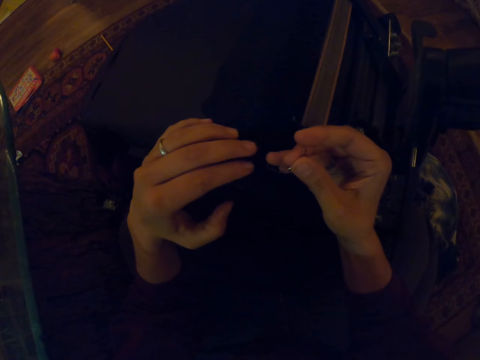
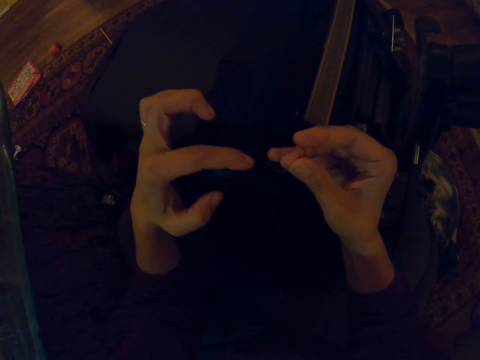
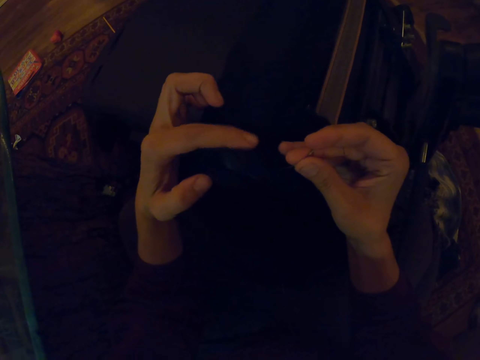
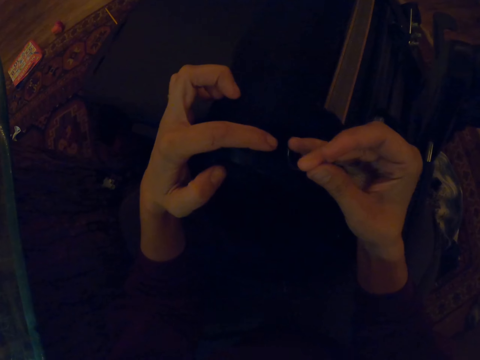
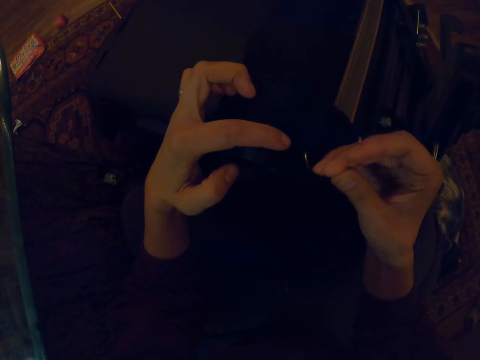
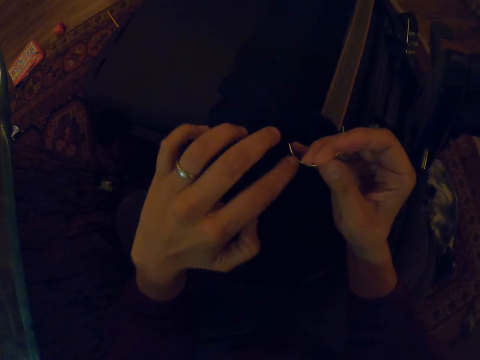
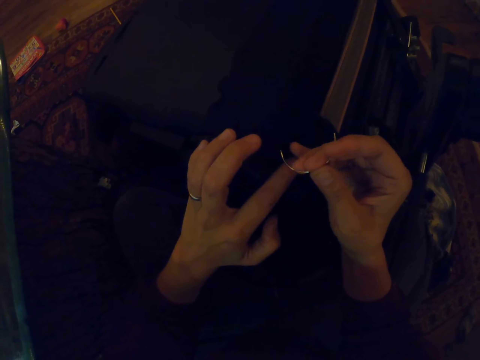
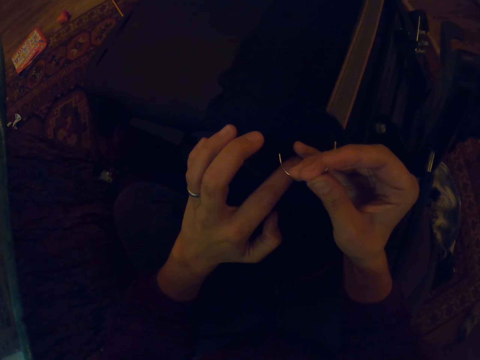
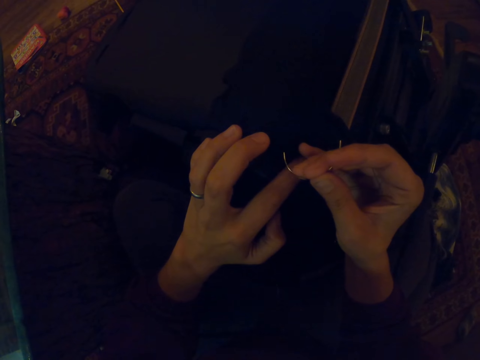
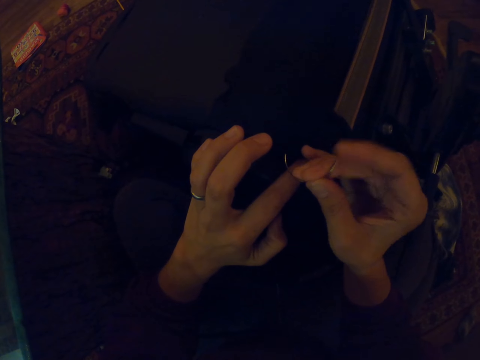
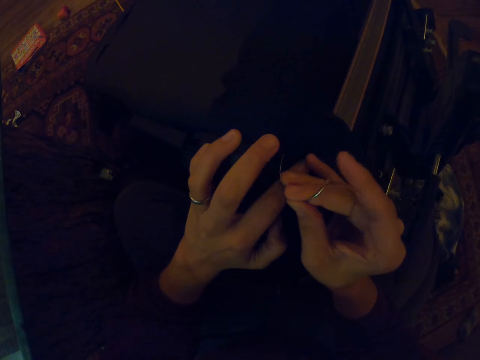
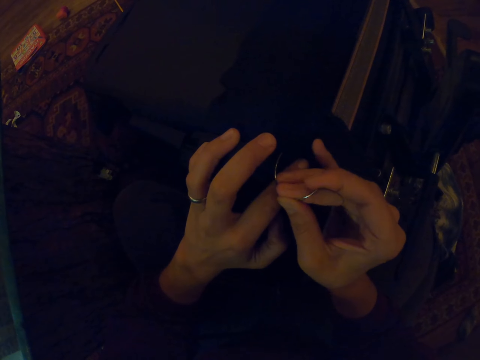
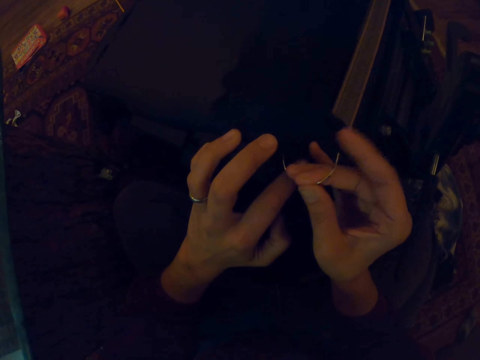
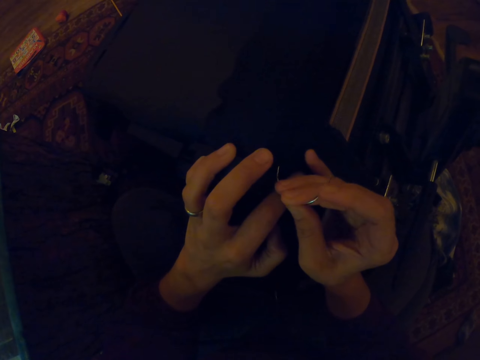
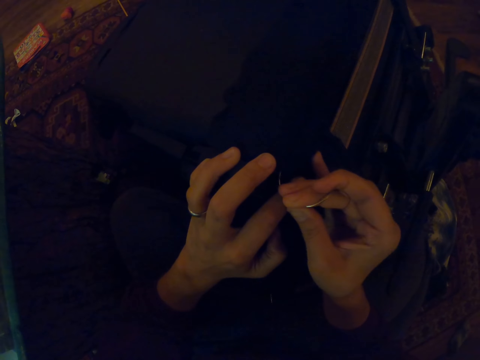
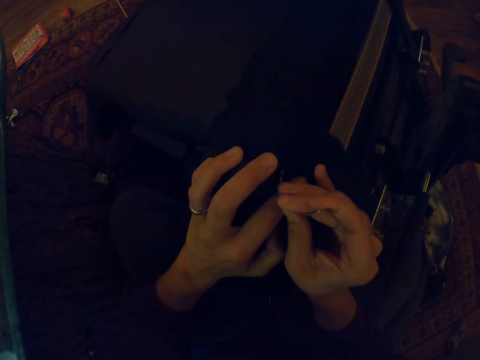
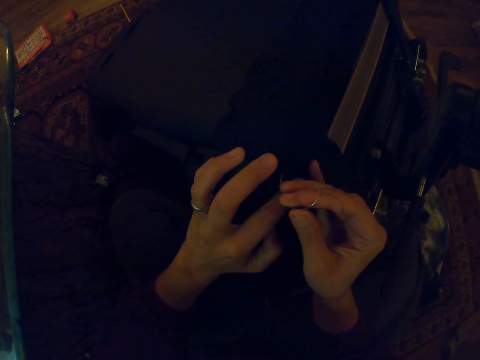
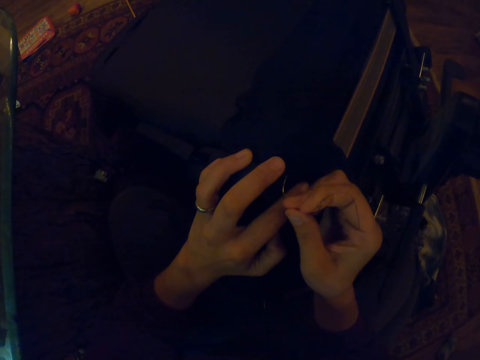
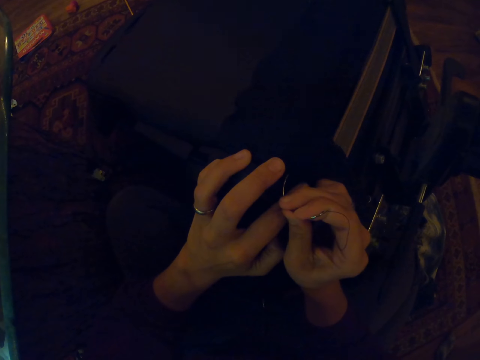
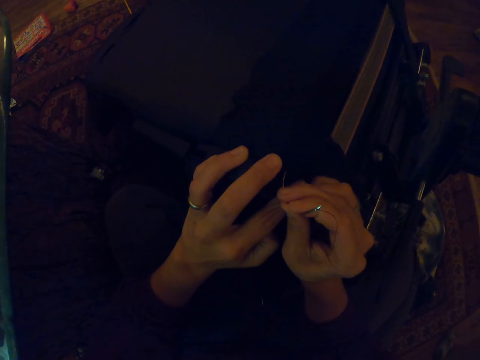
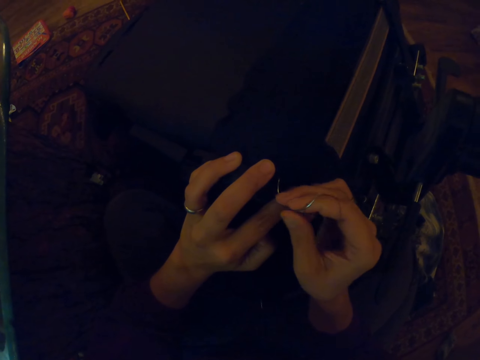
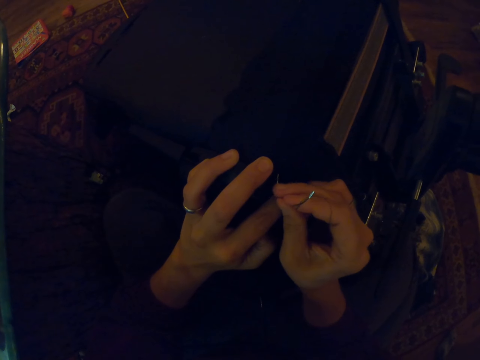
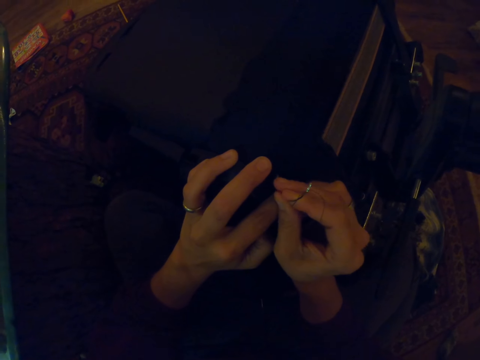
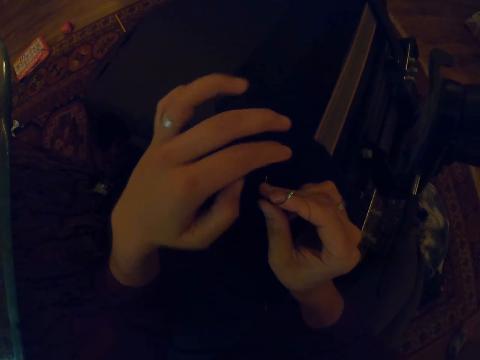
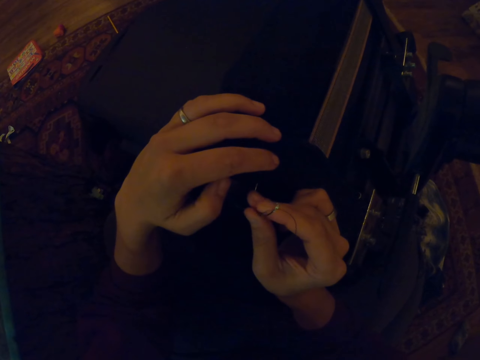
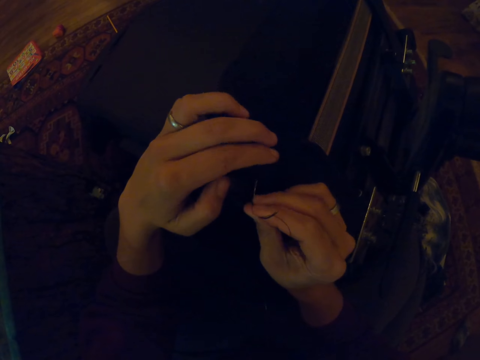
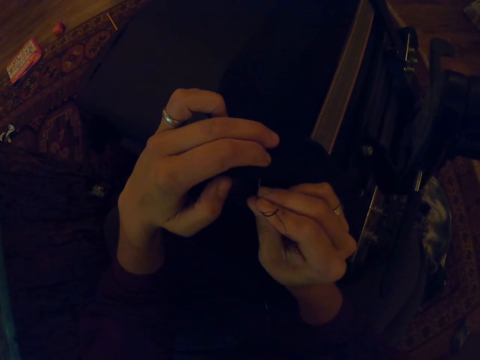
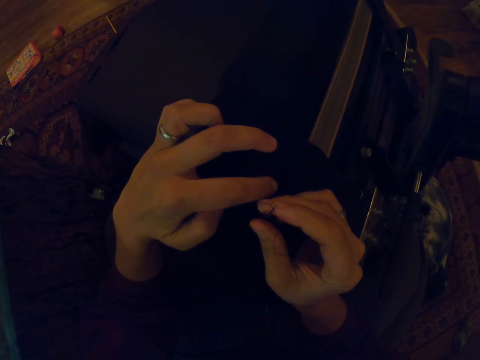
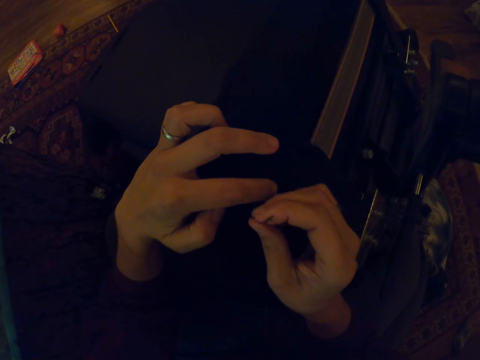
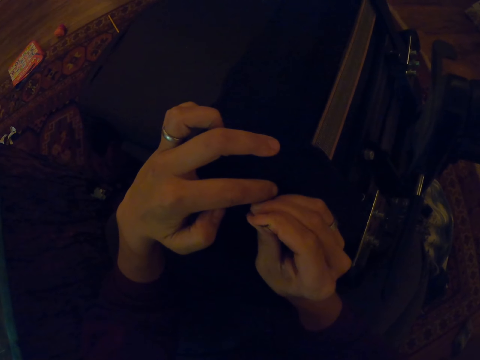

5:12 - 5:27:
The camera wearer sews the chair.

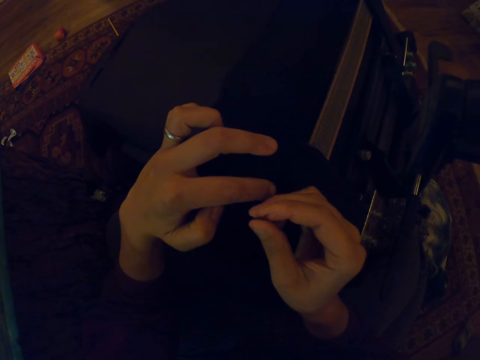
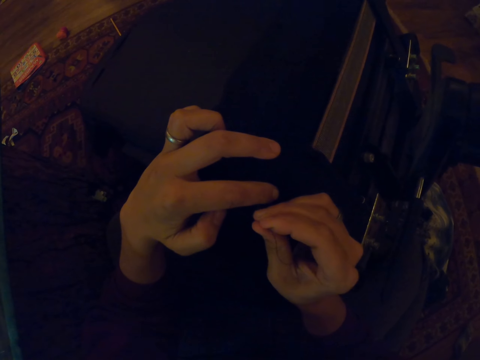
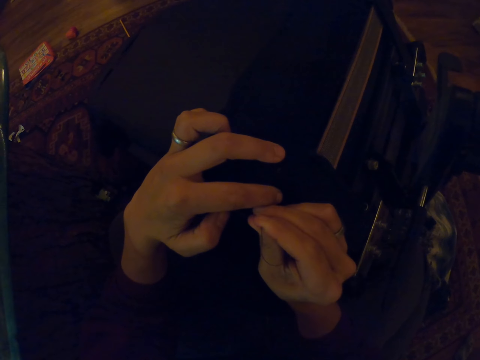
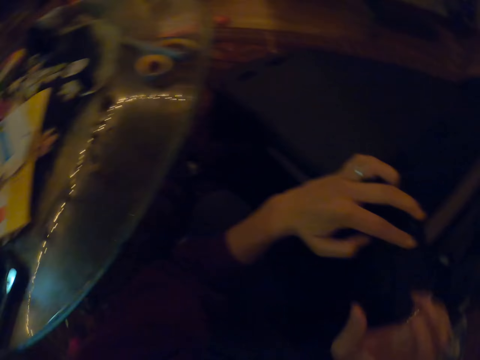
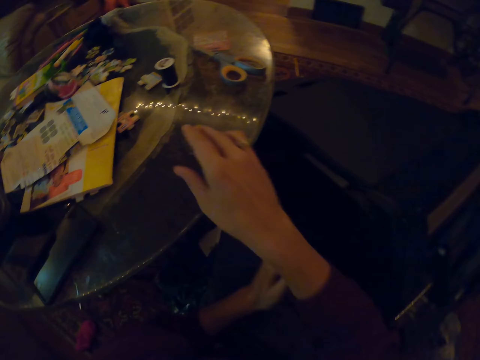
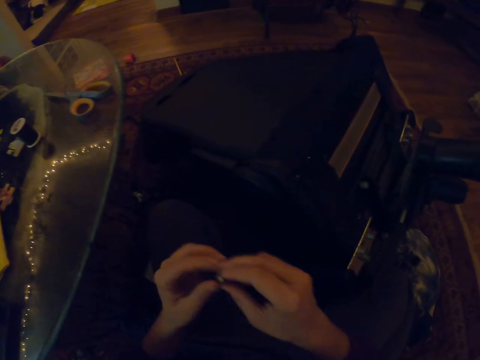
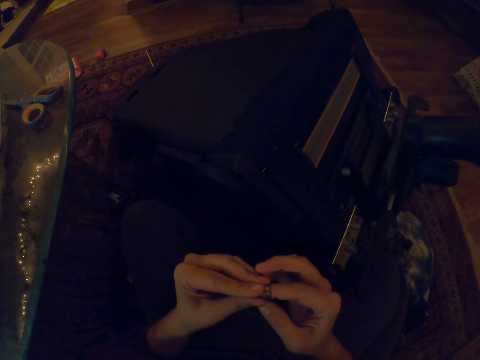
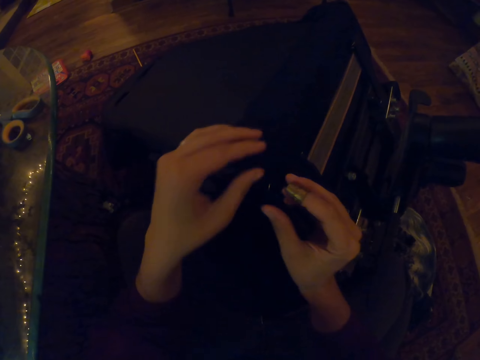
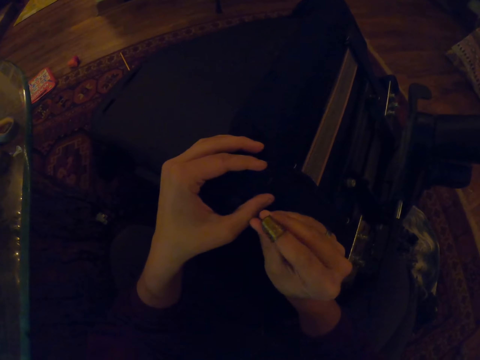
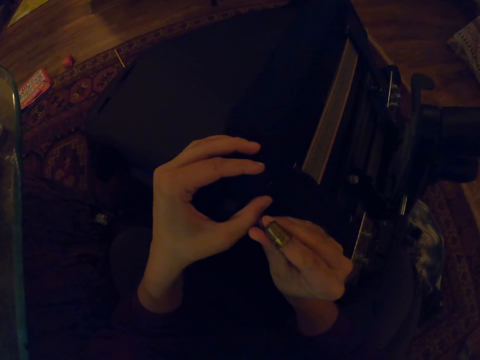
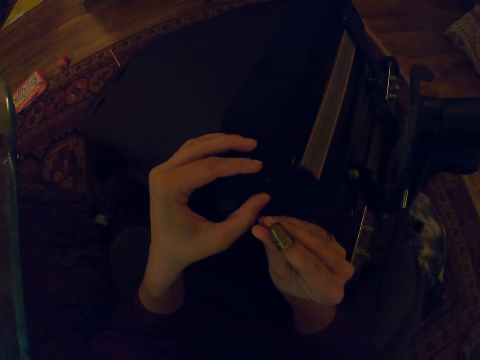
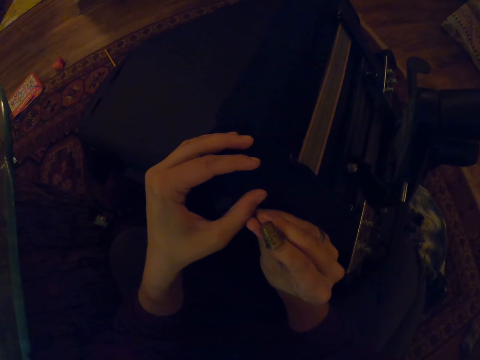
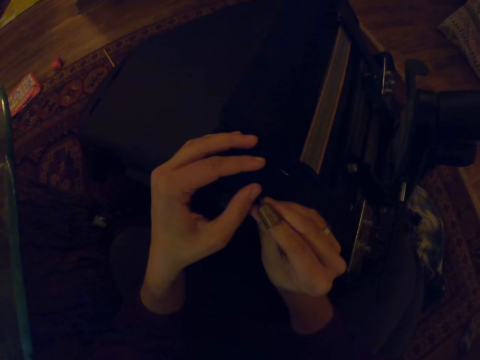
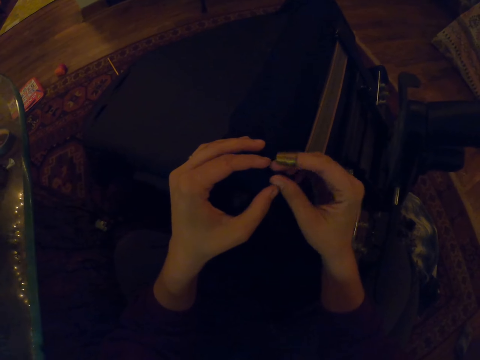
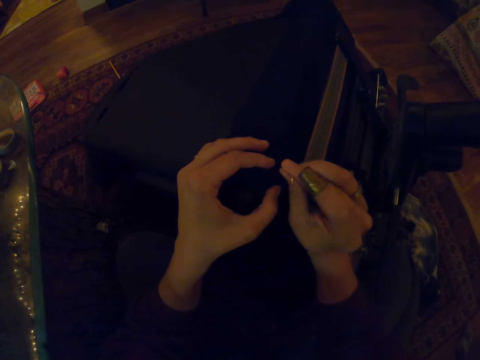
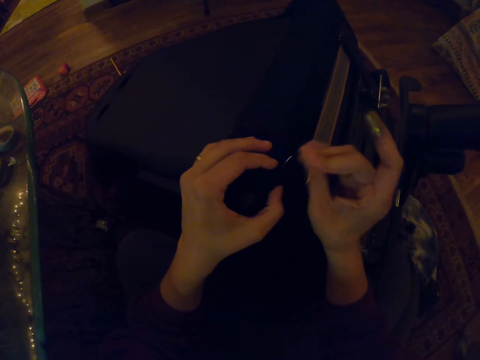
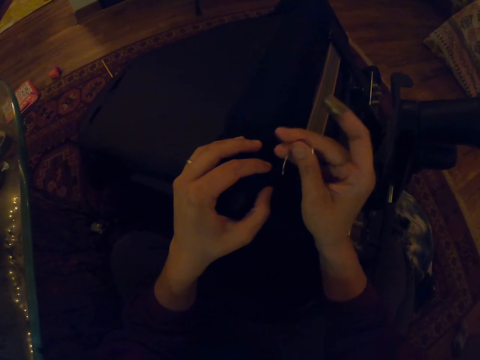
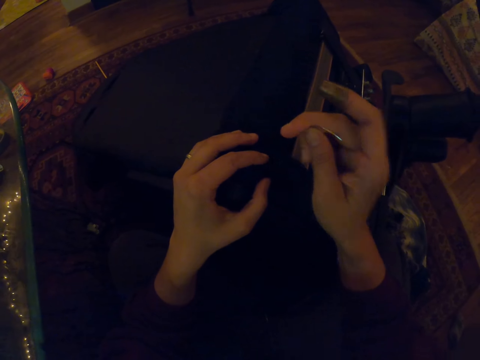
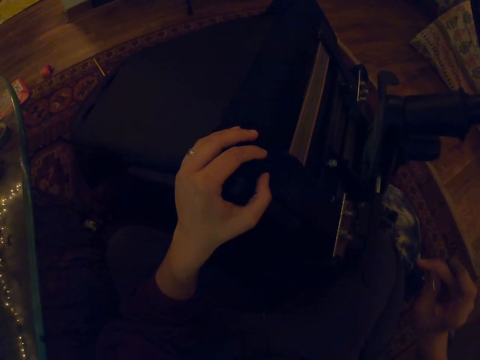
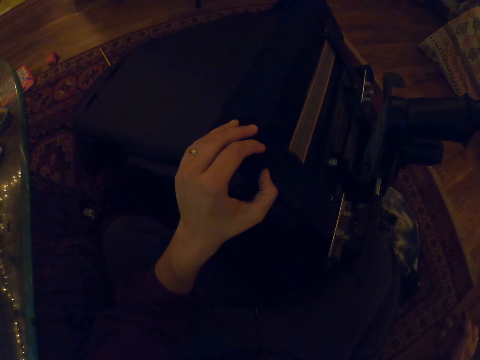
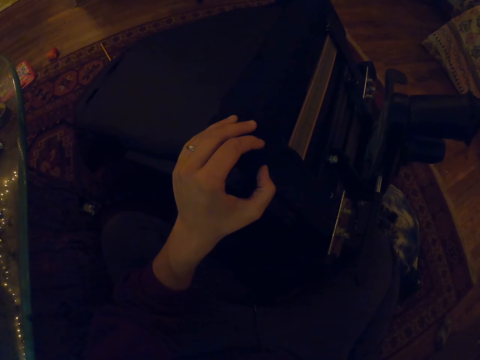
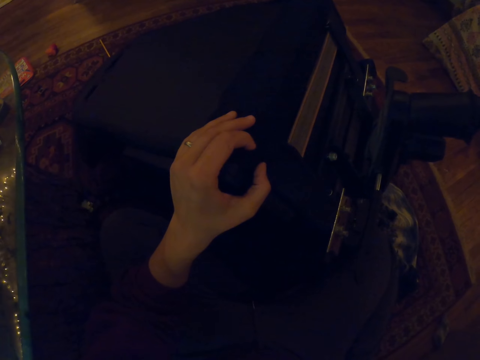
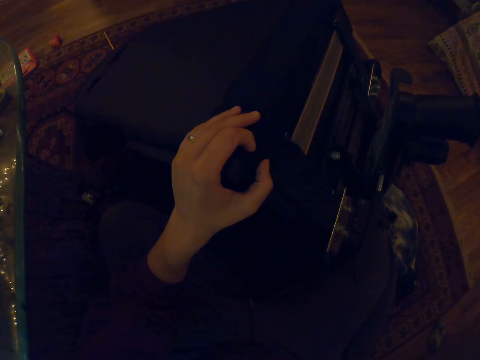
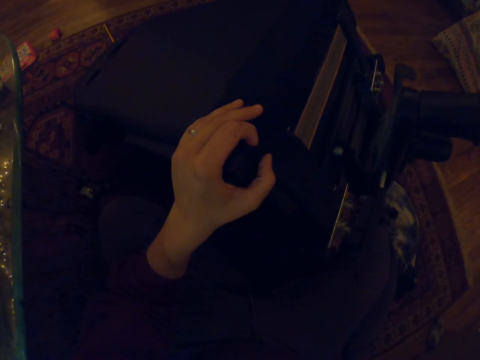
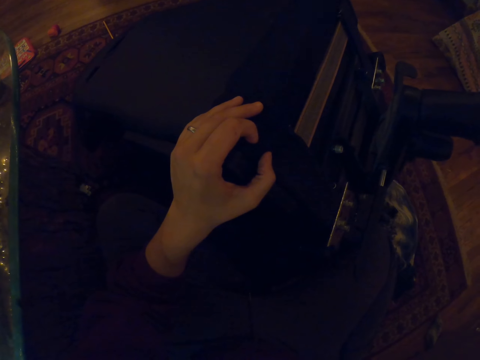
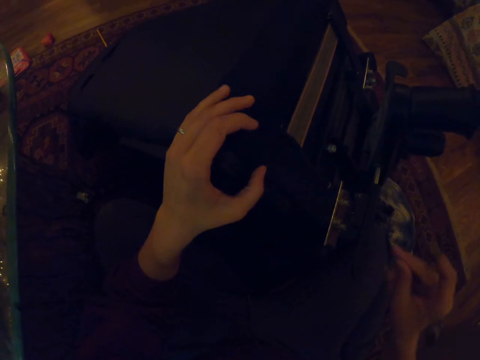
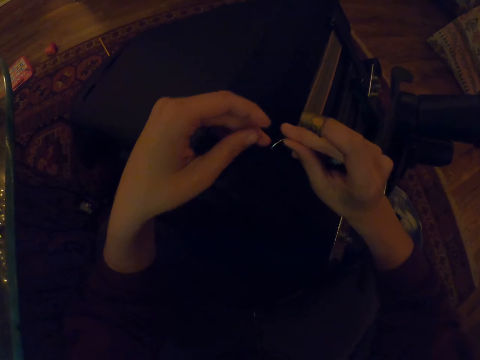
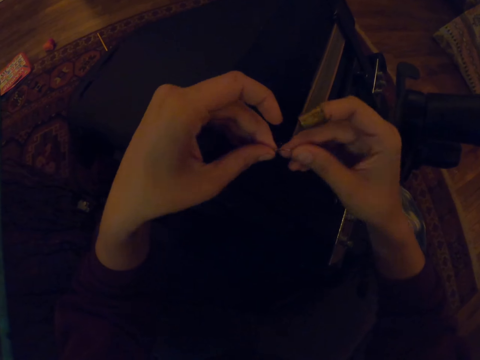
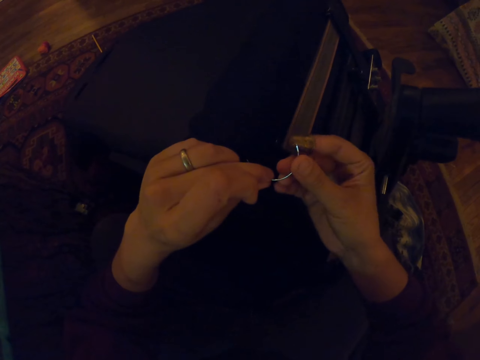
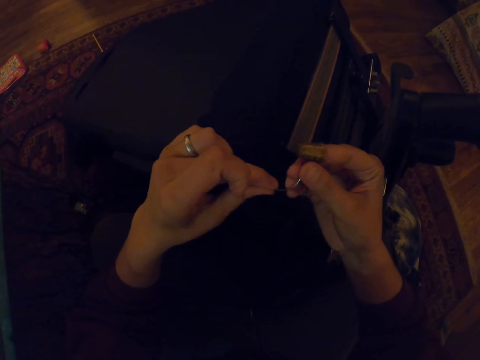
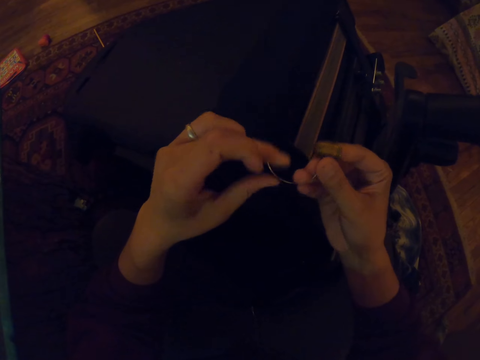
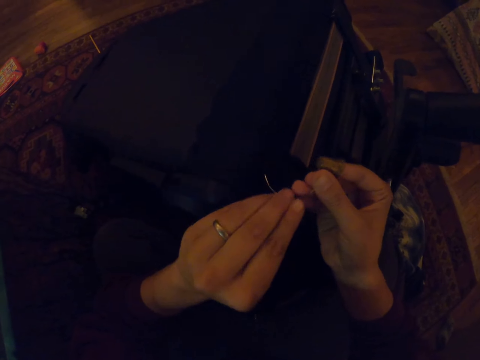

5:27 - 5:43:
The camera wearer picks up a thimble. They put on the thimble in the finger. They sew the chair with the thimble on.
